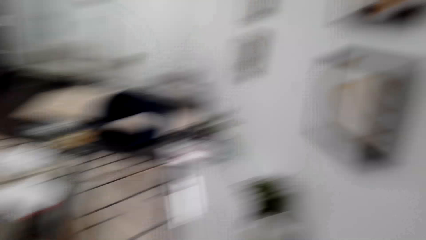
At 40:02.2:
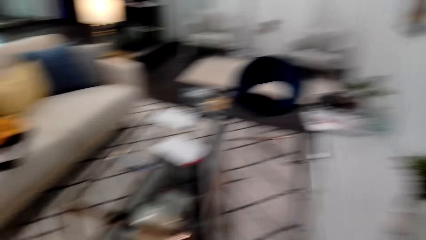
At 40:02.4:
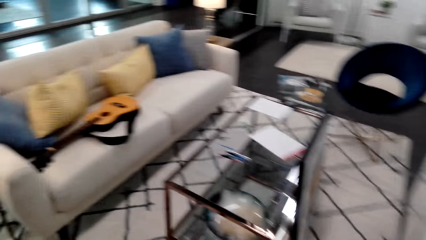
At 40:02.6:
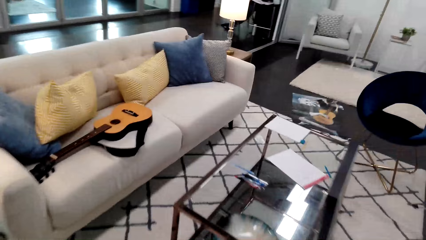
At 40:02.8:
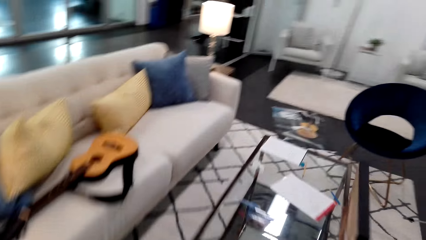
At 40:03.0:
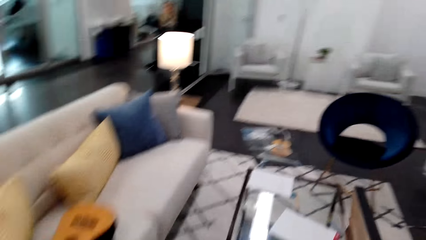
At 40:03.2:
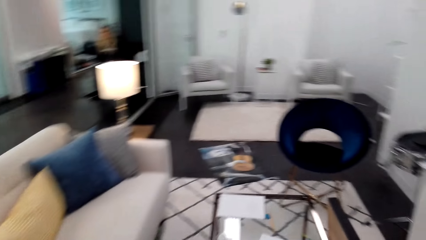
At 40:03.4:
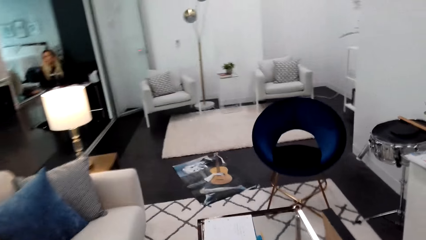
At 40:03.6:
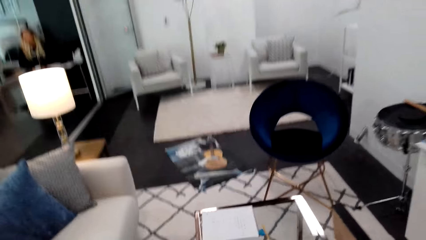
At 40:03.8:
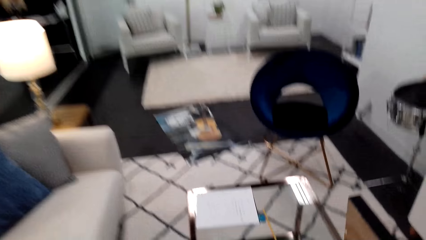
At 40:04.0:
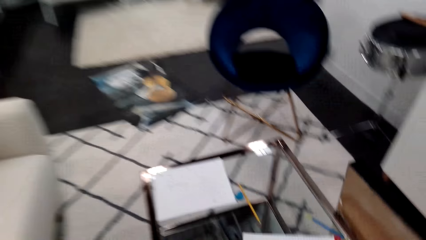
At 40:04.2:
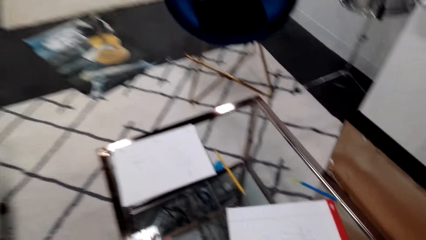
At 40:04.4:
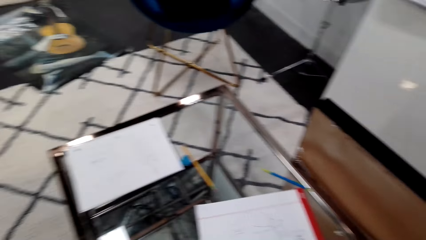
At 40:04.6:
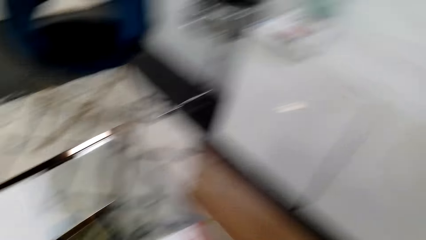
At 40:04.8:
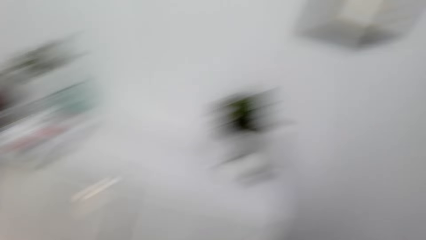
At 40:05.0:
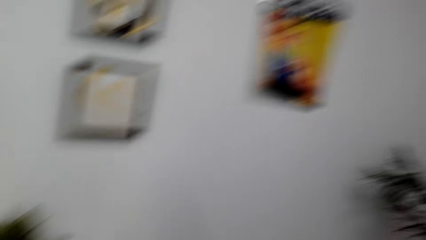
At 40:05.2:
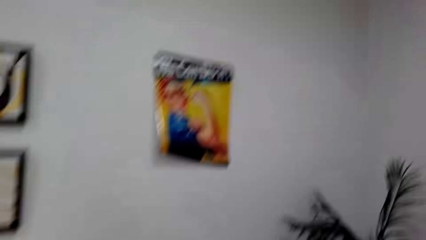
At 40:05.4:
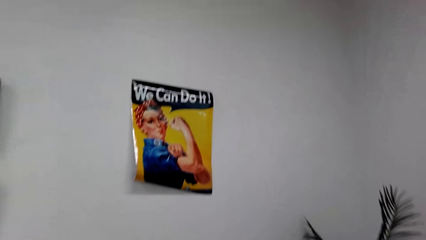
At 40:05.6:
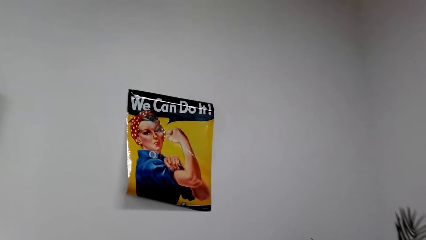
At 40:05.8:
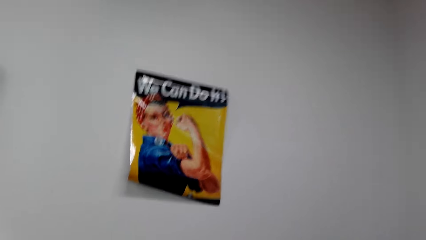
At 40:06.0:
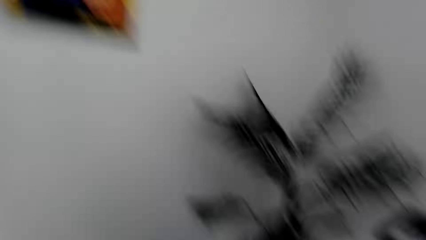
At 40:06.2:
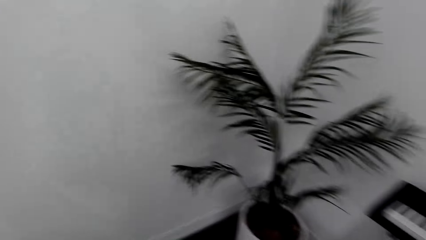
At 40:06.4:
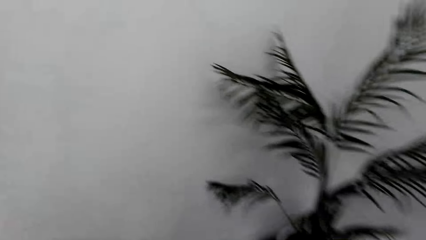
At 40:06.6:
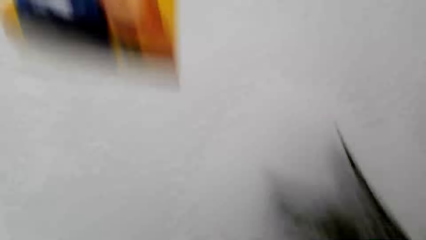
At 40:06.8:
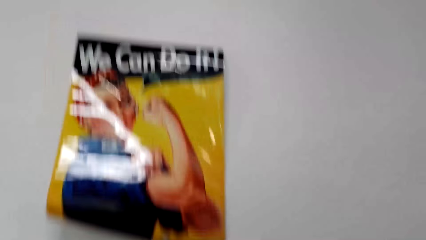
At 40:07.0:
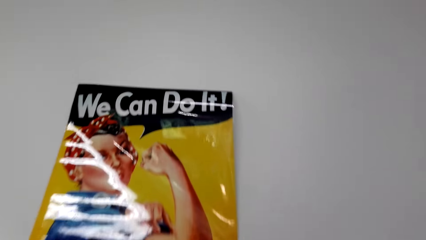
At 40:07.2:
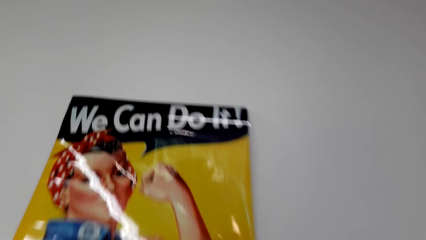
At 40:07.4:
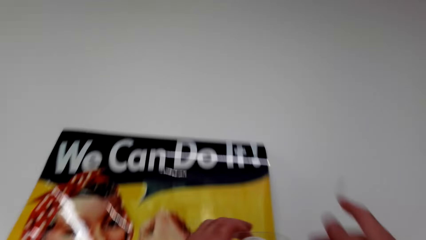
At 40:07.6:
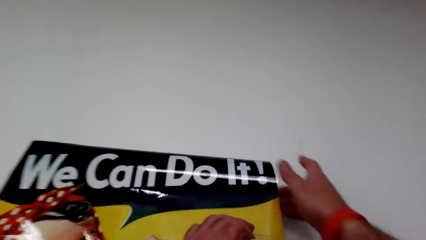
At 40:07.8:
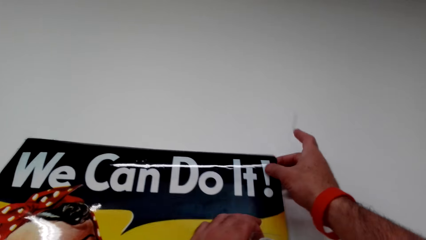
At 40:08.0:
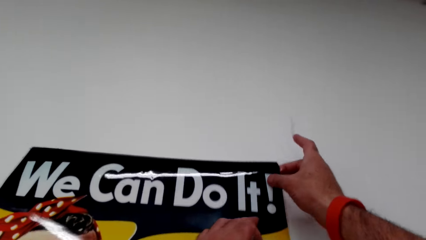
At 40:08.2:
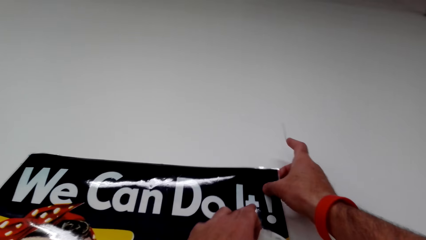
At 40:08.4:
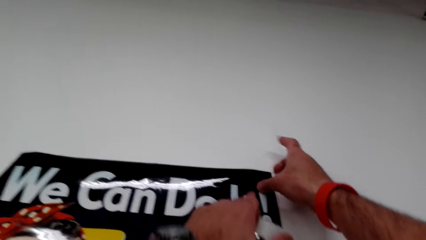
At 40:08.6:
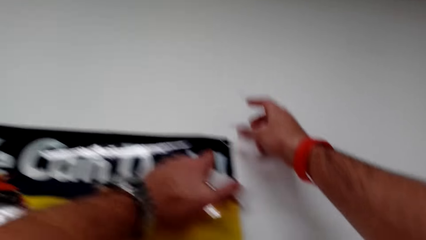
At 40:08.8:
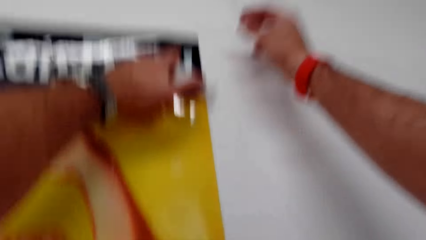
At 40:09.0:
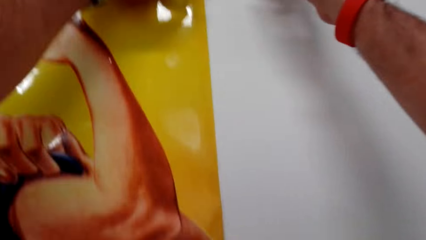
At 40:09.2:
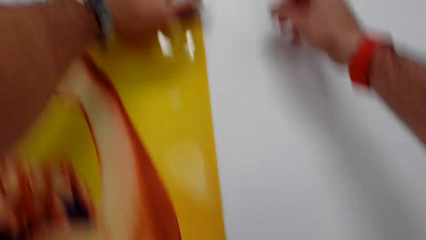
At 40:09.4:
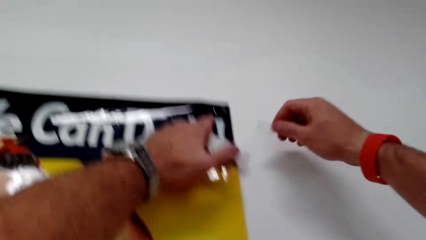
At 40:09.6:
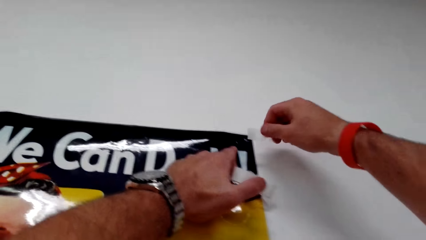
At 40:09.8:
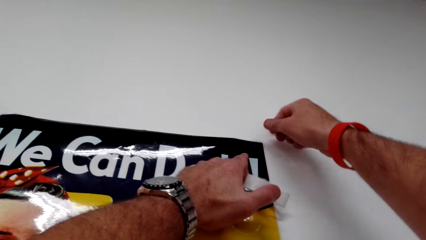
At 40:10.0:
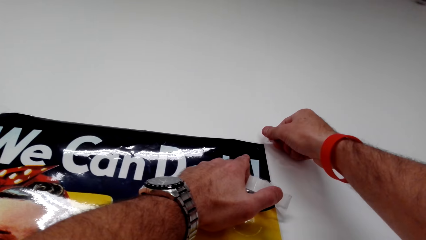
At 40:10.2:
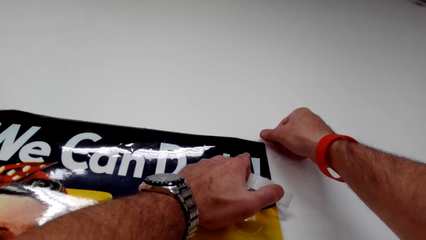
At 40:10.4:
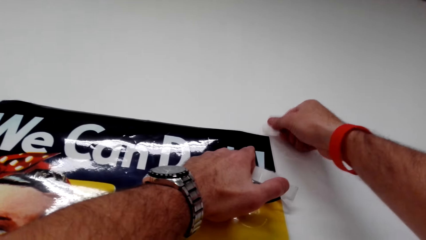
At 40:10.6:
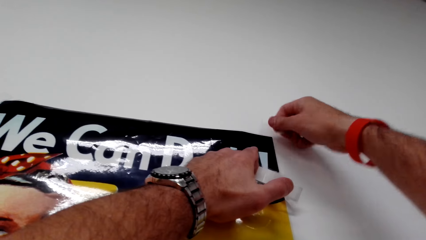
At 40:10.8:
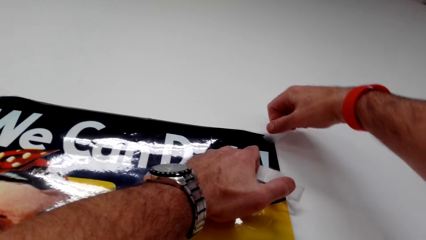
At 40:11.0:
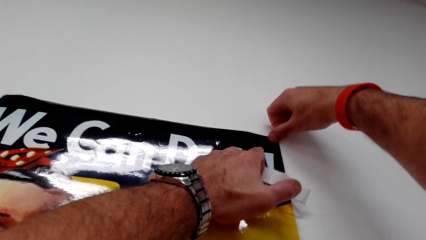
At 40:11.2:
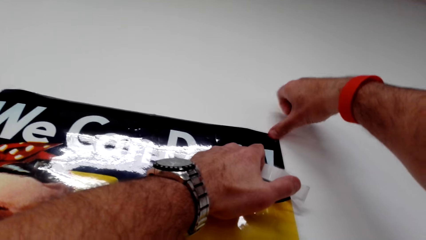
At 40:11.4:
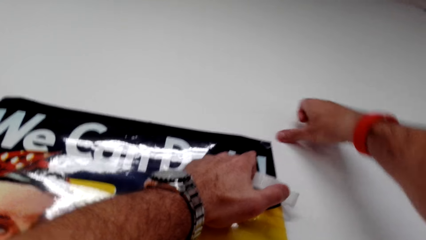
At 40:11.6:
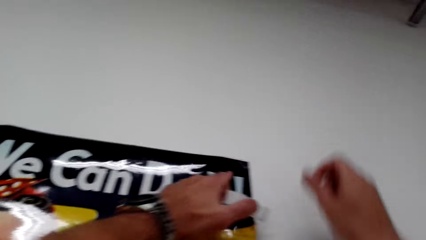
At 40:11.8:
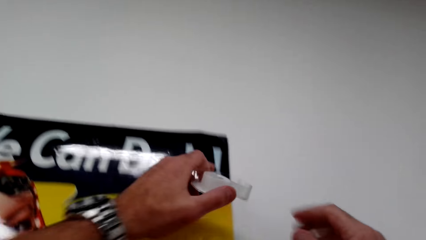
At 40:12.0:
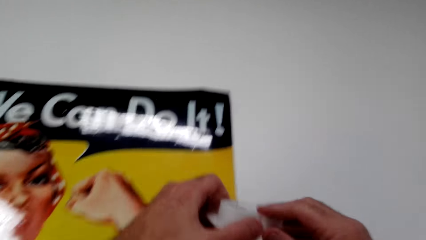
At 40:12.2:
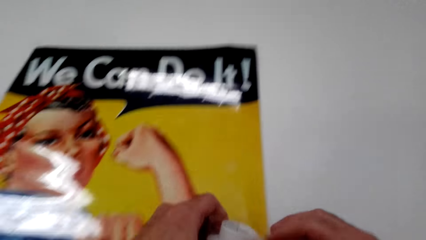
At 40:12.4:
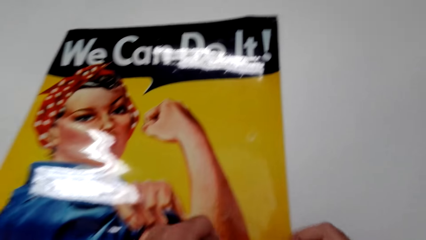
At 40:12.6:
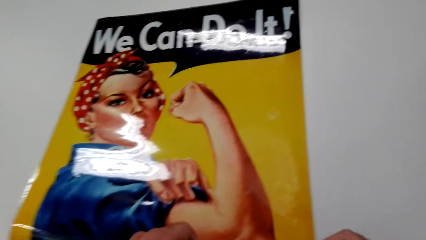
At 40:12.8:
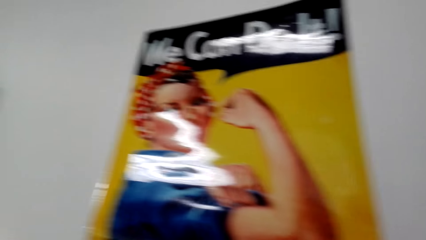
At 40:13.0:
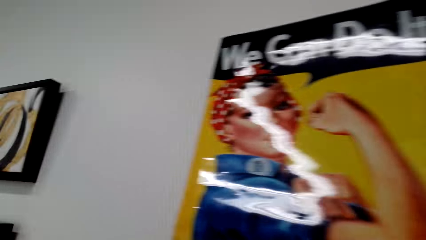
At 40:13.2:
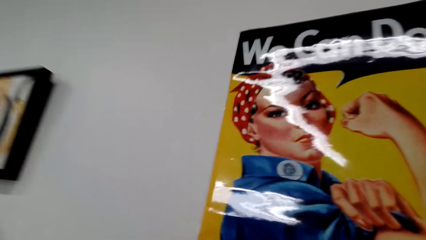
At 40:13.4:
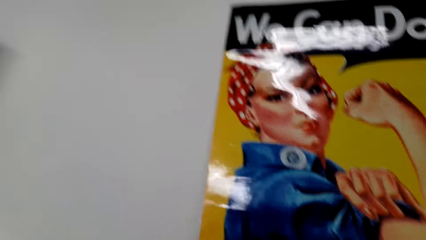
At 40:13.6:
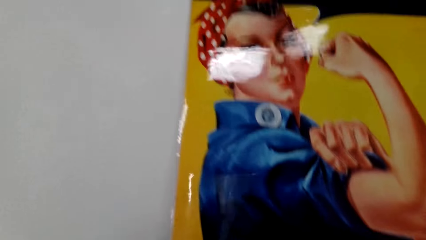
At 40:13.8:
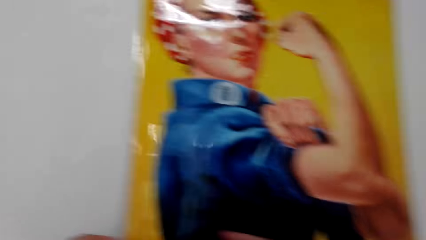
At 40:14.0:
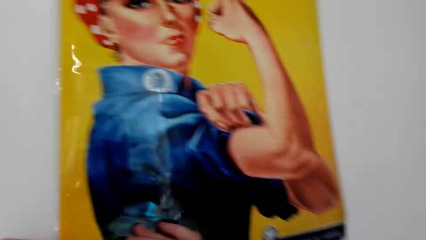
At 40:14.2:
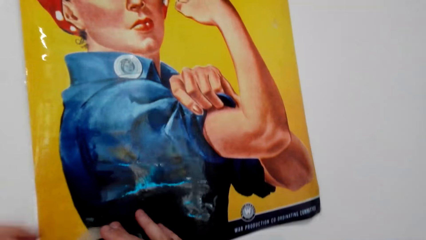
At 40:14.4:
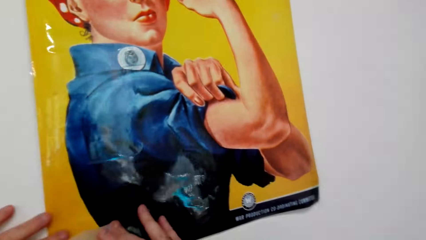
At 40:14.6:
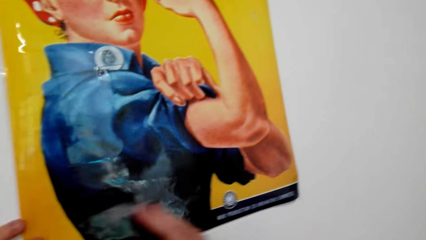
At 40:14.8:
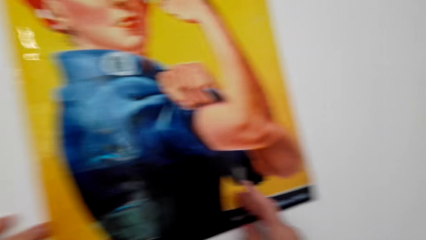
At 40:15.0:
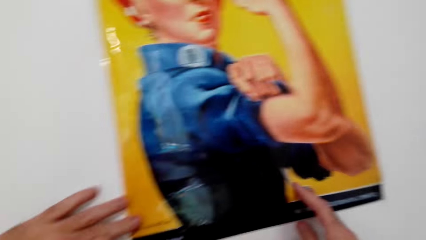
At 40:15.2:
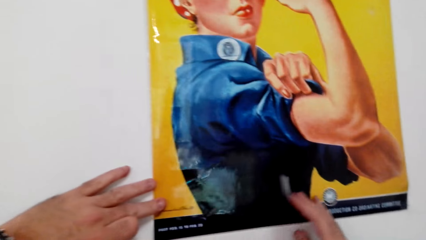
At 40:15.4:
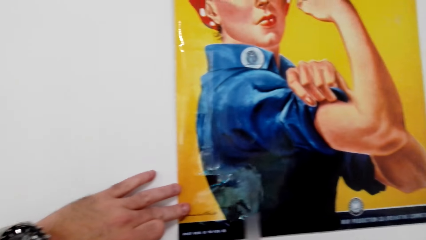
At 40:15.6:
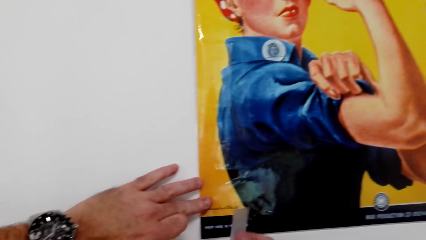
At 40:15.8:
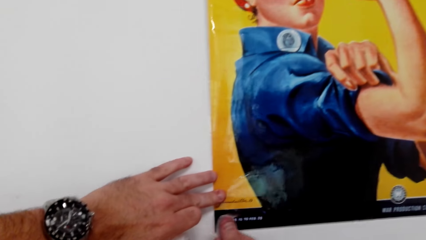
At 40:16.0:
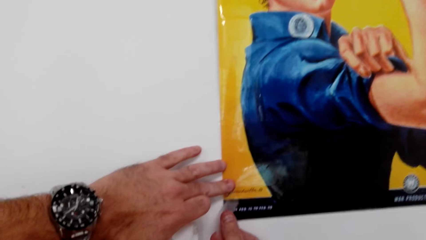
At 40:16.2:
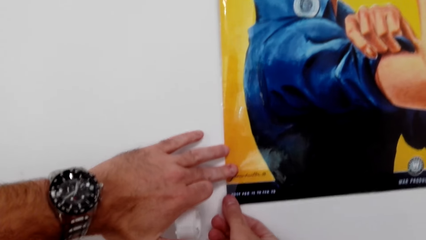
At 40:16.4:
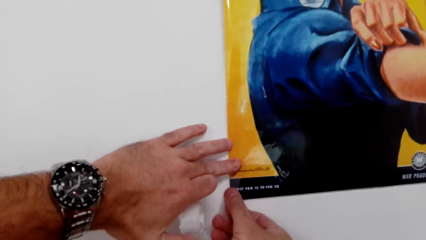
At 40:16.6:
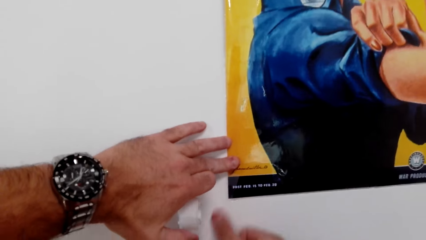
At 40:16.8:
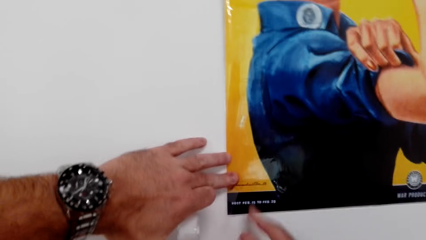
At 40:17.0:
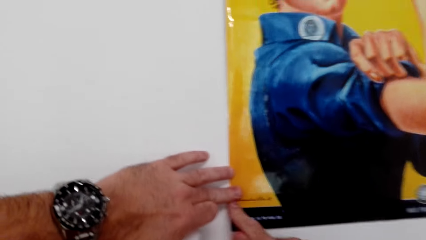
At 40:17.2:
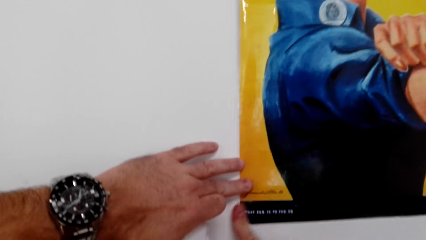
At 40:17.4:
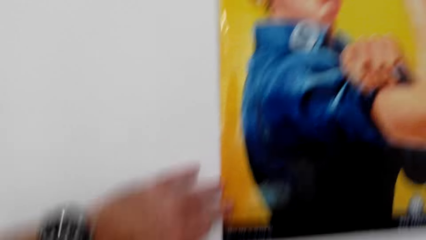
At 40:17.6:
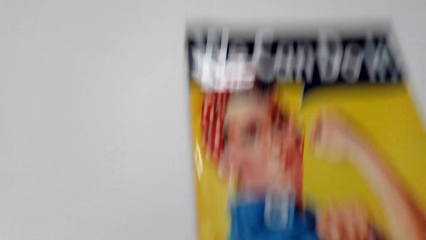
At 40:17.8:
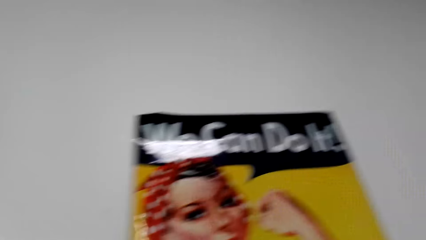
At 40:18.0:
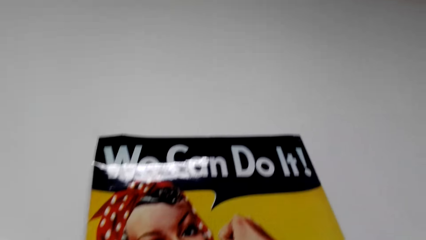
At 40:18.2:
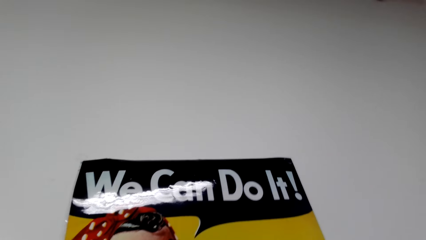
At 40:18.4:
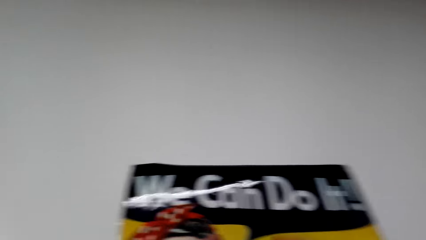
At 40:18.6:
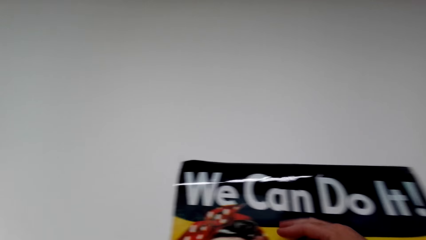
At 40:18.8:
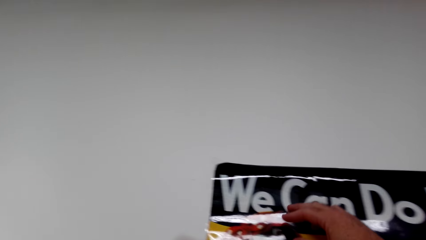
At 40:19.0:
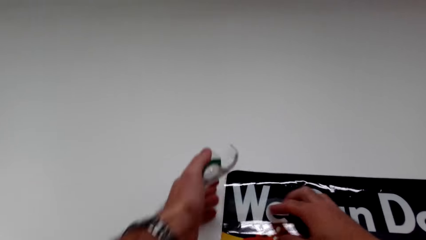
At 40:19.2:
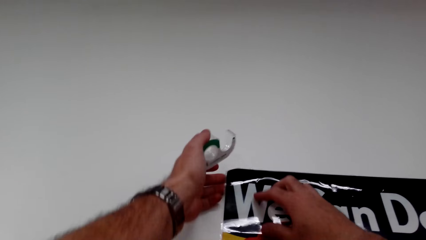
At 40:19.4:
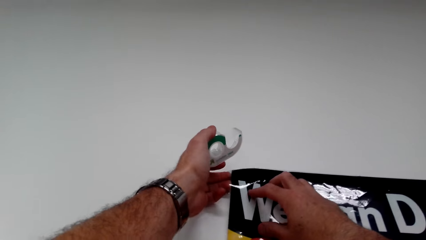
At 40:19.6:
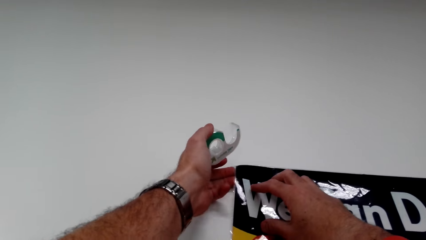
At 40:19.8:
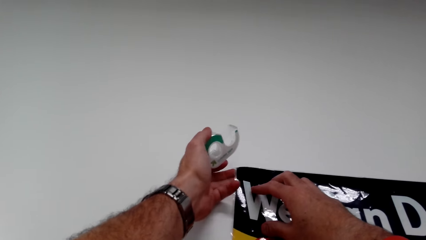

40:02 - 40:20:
The camera wearer walks in the room. He looks around. He looks around again. He hangs the art paint on the wall with the sellotape. He looks at the art paint. He holds the art paint with his left hand. He hangs the art paint on the wall with the sellotape. He looks at the art paint.
